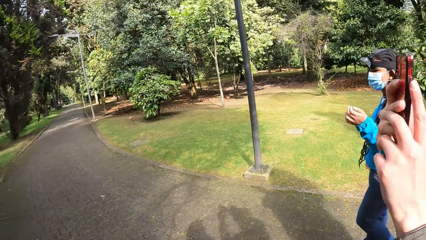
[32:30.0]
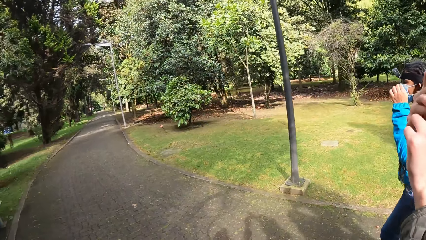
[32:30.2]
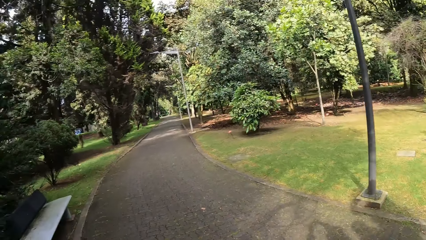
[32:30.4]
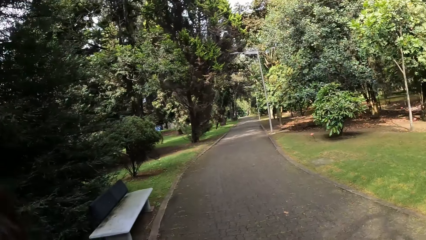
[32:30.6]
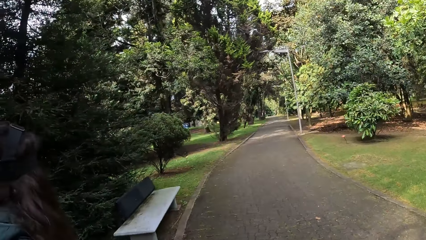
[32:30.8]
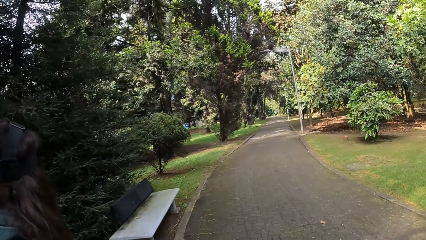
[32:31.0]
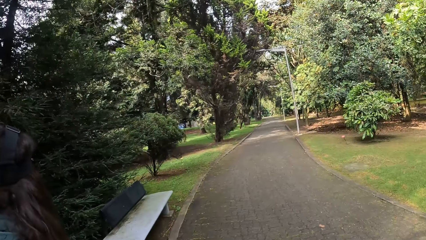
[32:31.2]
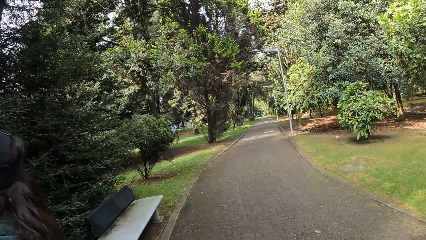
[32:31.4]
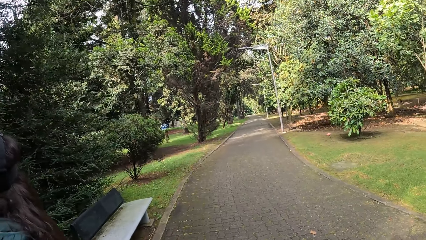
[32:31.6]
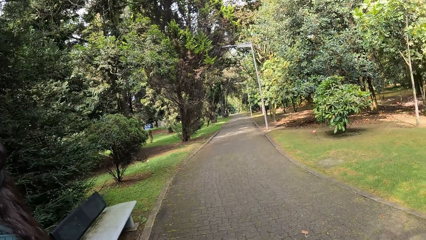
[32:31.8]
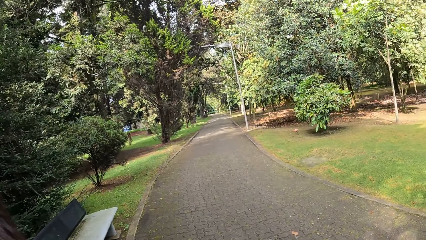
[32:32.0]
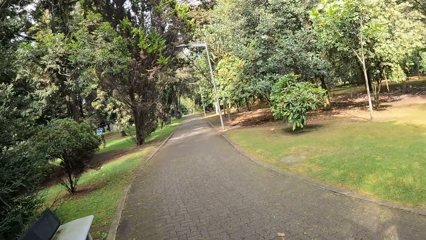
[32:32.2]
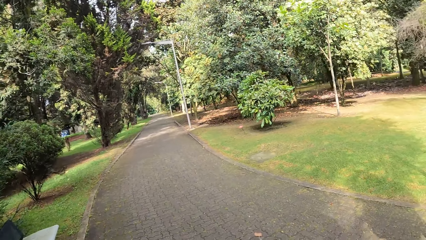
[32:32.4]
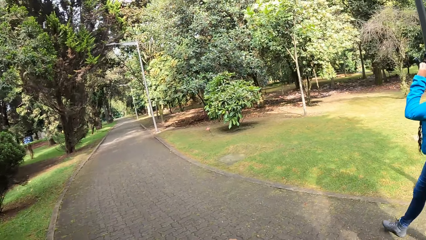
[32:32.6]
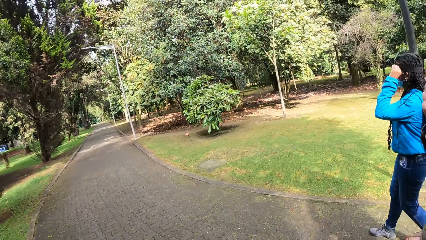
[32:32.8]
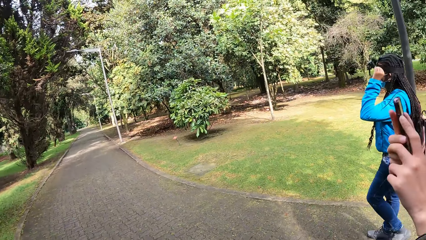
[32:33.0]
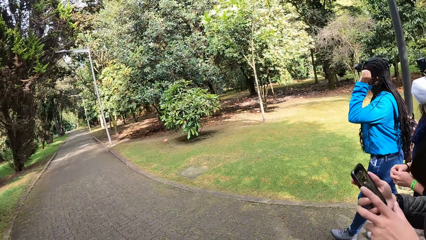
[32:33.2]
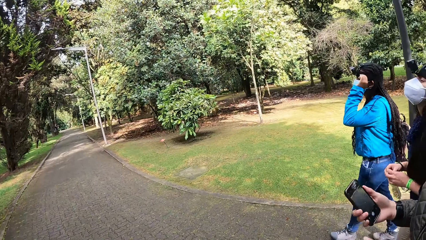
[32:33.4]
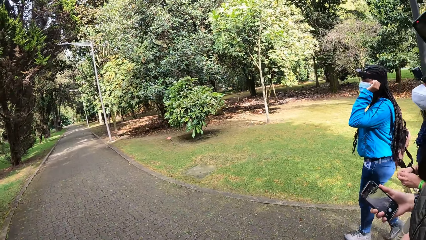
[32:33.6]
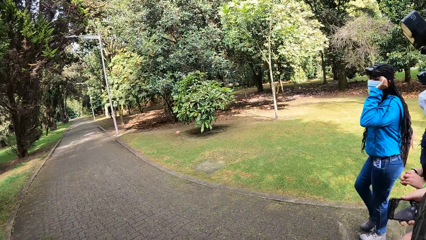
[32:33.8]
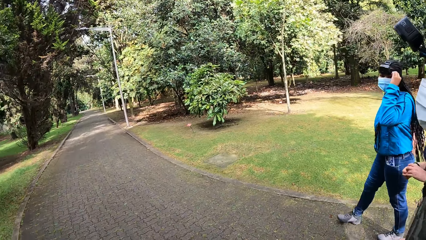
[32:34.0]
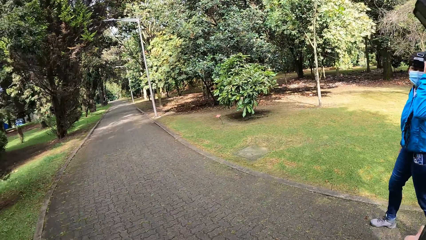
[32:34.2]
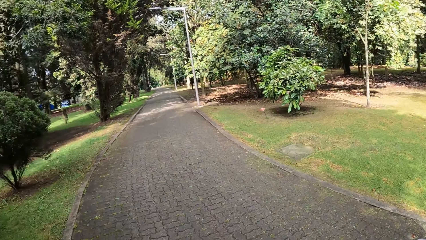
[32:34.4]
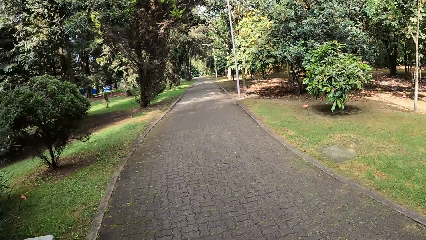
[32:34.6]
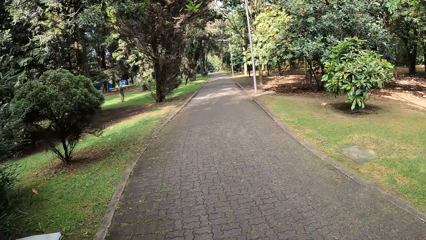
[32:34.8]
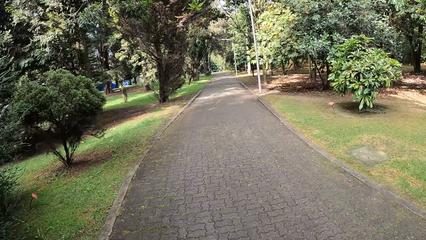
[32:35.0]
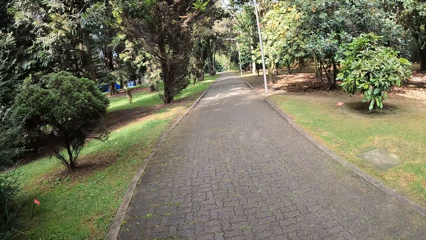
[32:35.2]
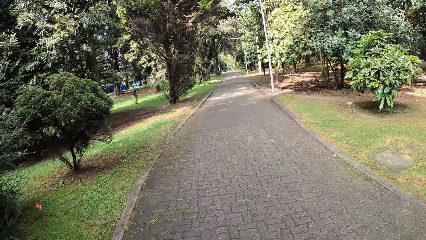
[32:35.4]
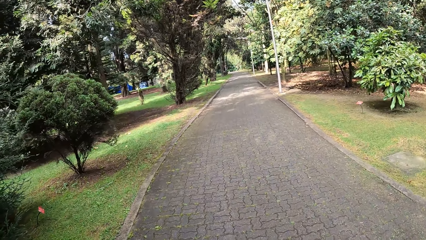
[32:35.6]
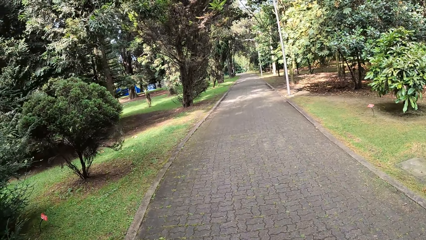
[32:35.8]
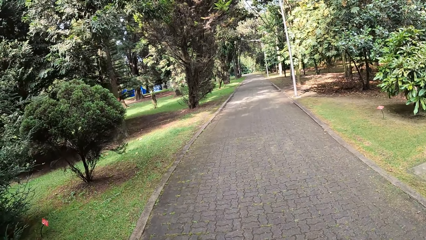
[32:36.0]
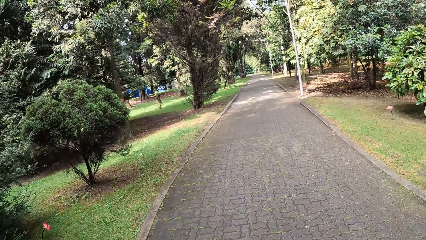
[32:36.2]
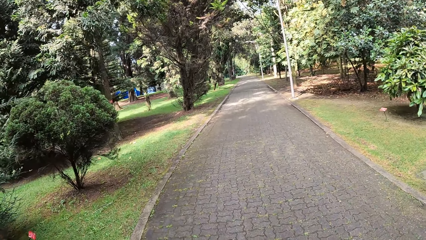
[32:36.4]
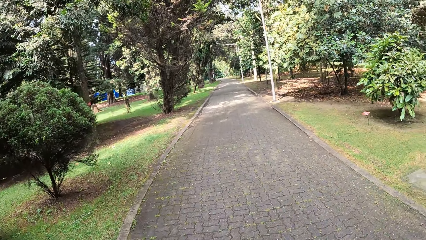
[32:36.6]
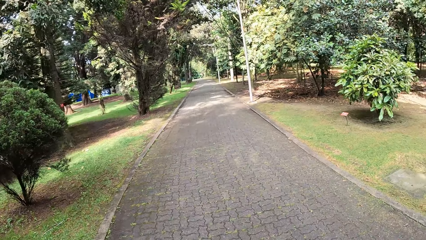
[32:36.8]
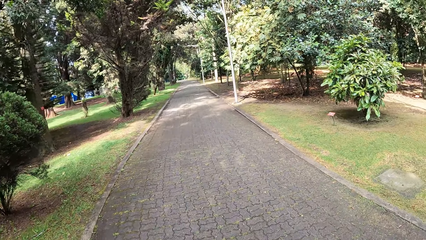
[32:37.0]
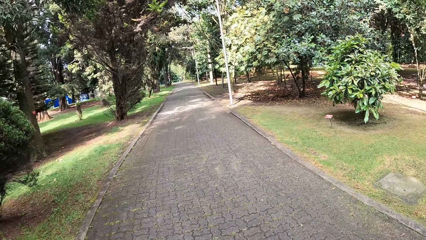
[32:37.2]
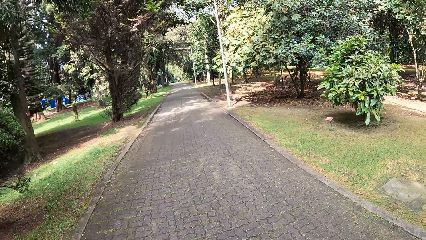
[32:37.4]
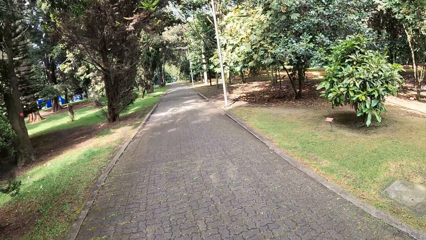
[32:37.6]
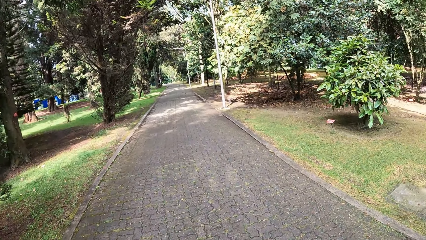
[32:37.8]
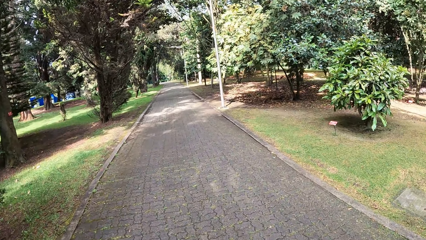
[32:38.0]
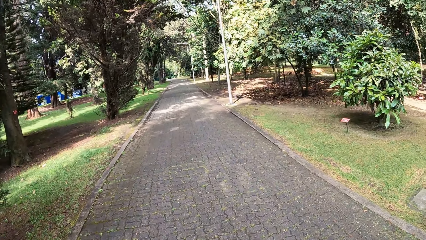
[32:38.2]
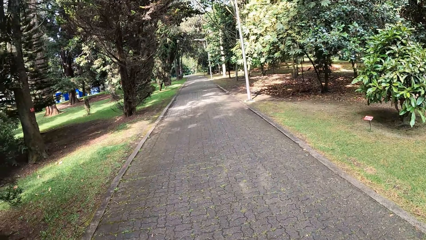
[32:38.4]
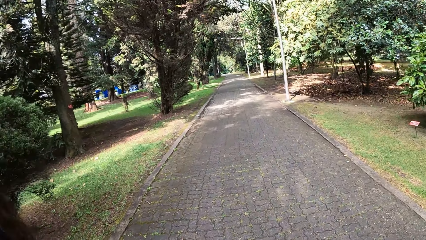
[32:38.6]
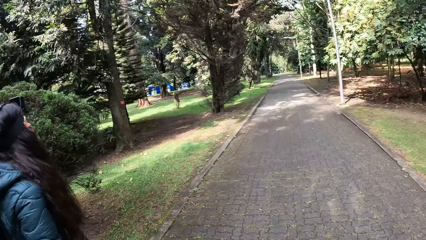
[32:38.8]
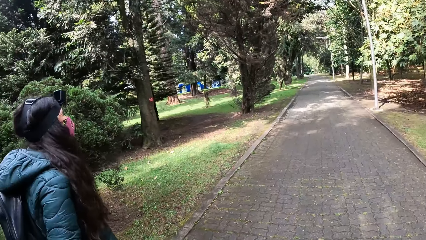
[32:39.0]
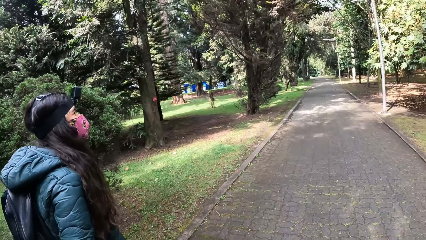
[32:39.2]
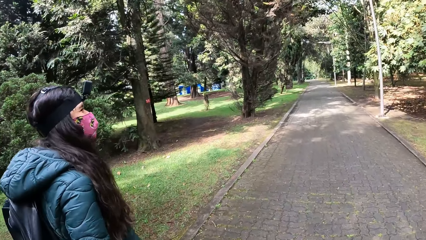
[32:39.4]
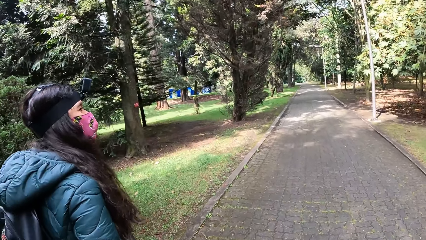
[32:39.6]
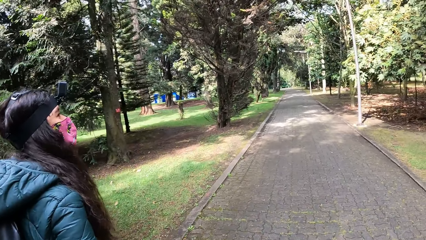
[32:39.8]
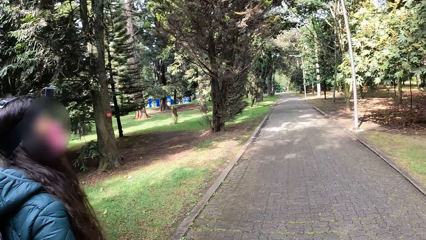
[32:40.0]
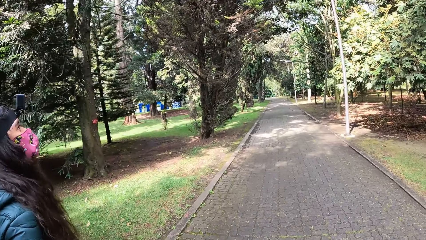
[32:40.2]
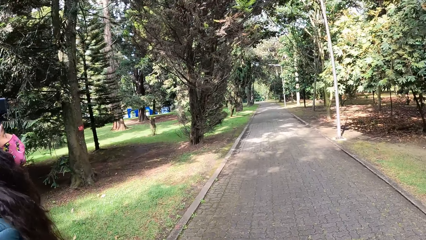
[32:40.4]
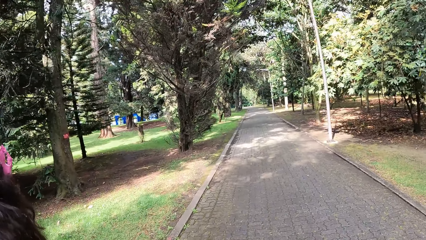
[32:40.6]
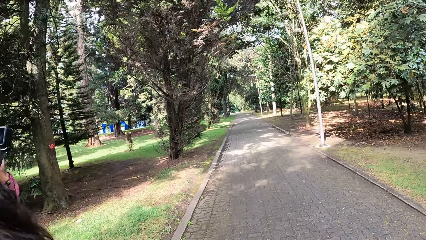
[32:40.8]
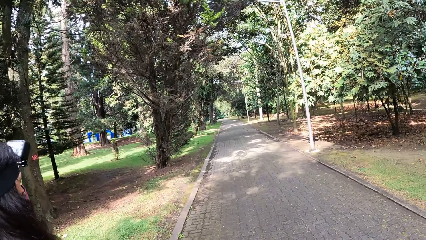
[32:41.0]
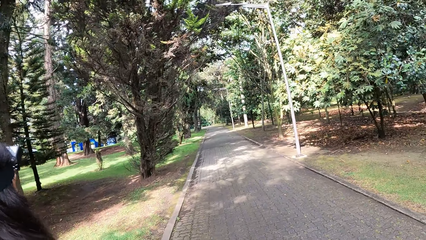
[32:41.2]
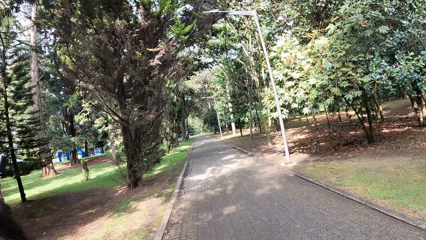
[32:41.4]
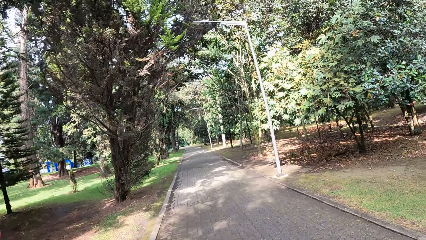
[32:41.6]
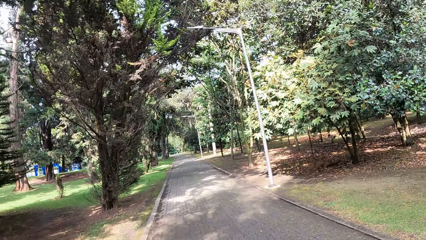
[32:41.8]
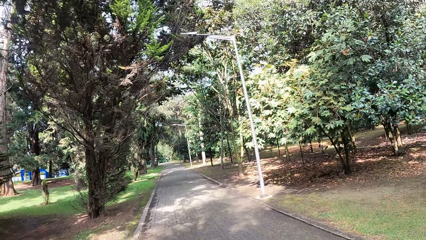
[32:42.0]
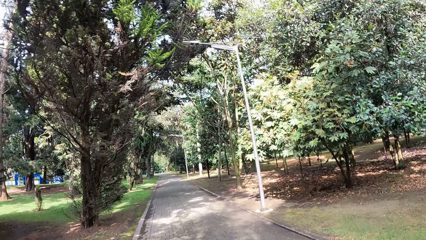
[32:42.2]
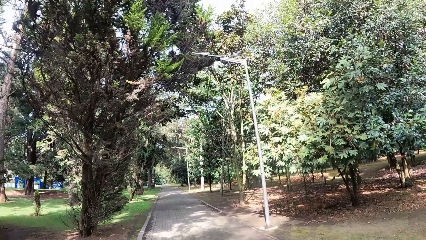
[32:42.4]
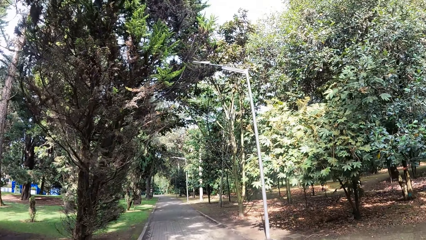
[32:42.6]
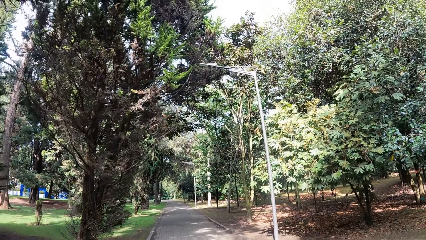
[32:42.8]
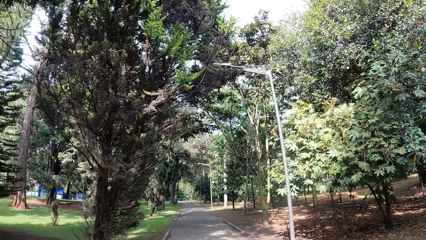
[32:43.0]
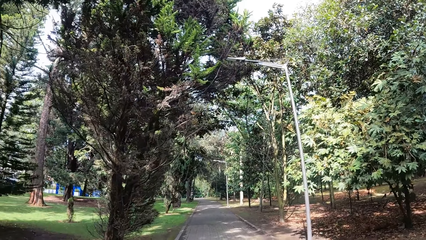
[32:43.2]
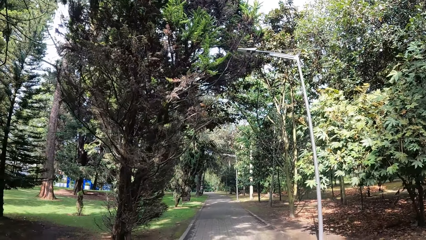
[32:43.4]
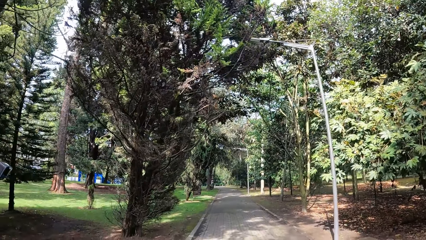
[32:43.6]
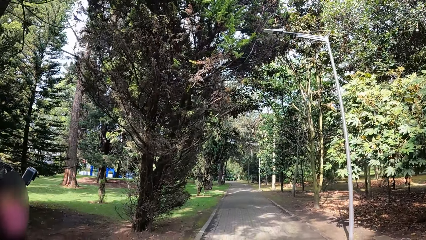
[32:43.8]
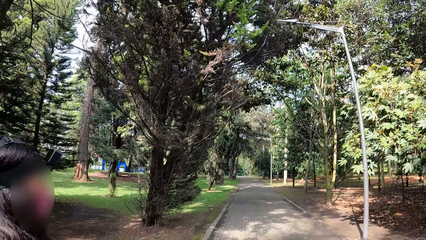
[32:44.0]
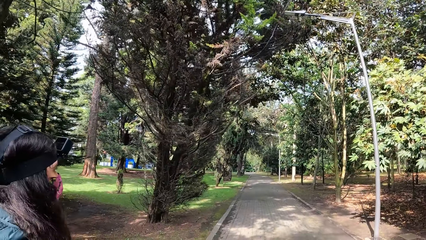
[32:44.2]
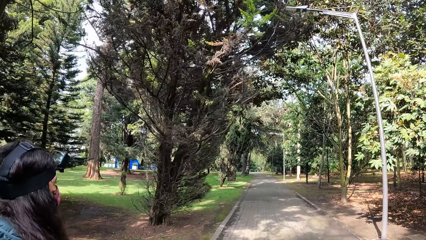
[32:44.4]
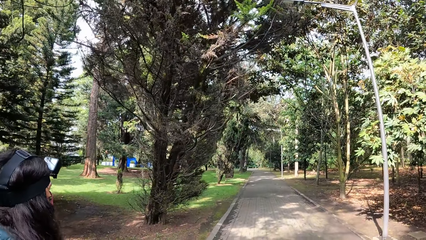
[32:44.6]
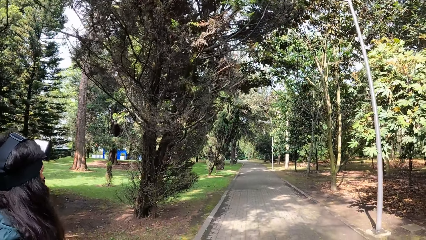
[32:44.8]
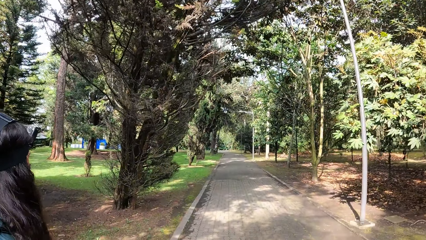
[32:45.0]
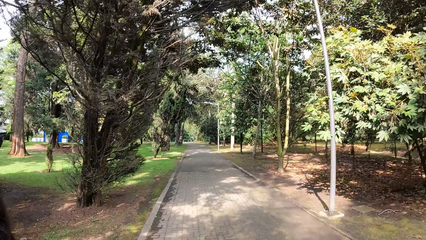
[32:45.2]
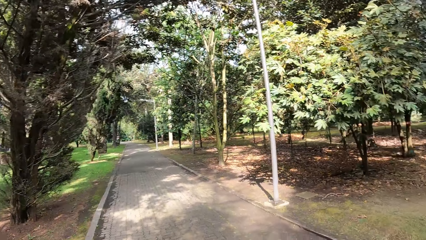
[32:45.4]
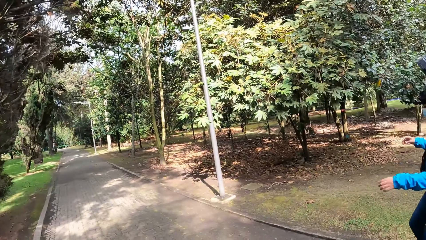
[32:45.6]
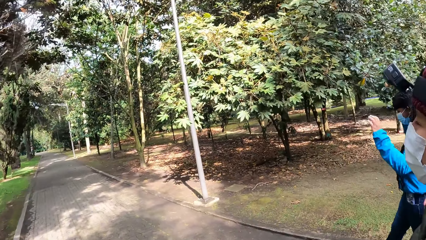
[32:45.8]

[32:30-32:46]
A woman puts the phone in her jacket pocket with her right hand.
